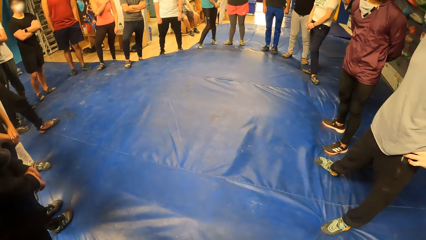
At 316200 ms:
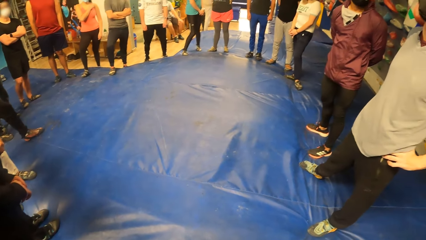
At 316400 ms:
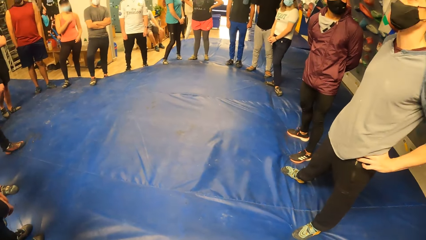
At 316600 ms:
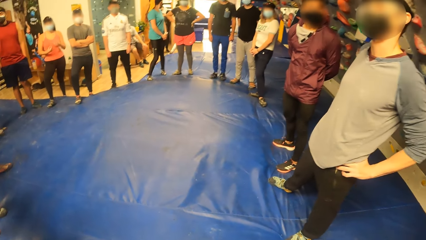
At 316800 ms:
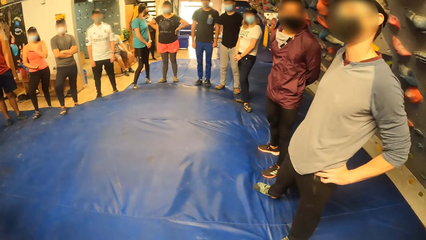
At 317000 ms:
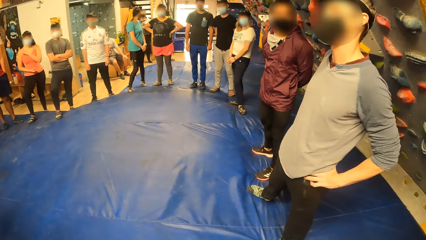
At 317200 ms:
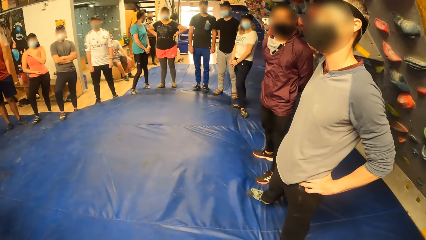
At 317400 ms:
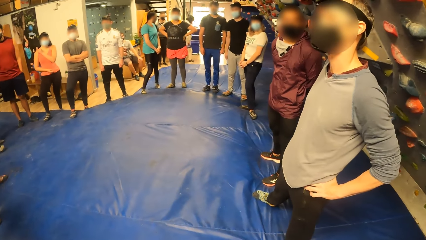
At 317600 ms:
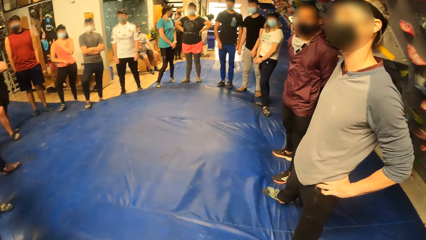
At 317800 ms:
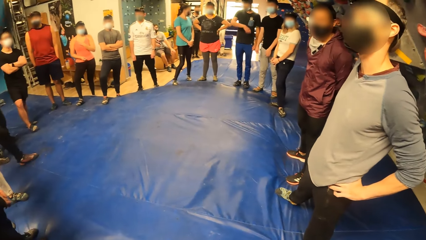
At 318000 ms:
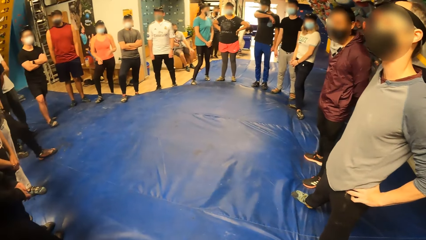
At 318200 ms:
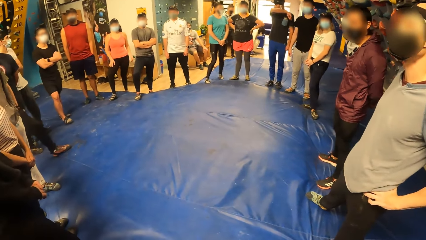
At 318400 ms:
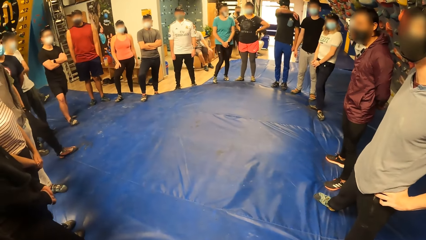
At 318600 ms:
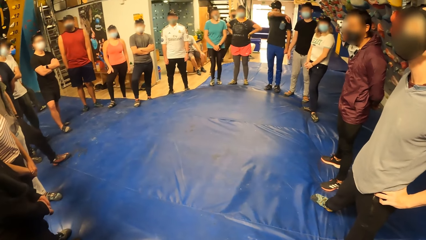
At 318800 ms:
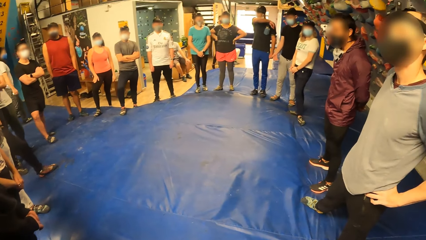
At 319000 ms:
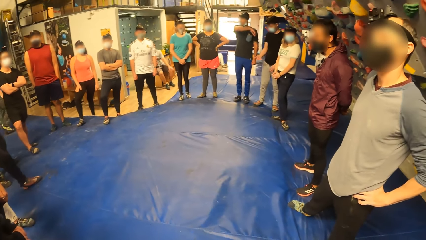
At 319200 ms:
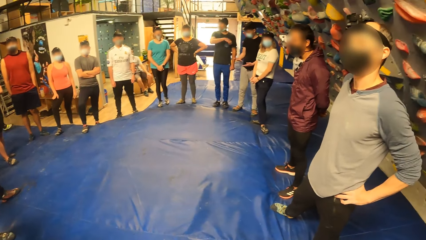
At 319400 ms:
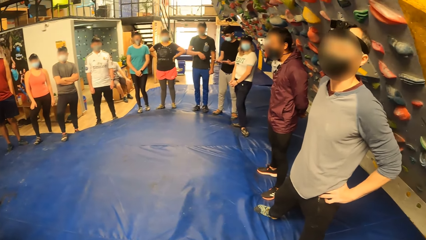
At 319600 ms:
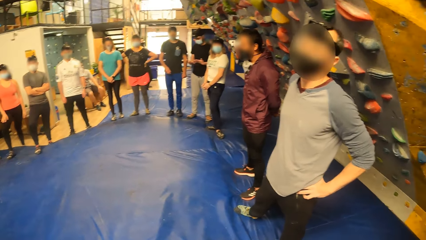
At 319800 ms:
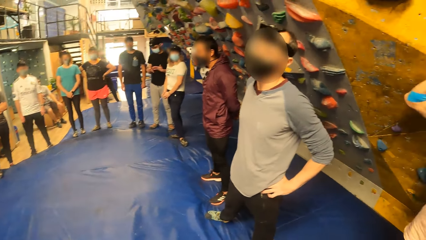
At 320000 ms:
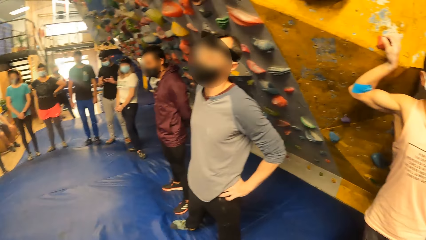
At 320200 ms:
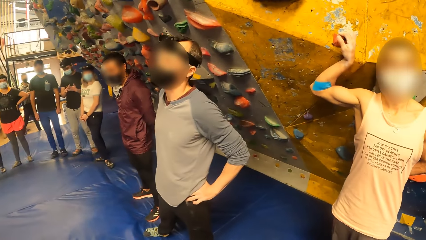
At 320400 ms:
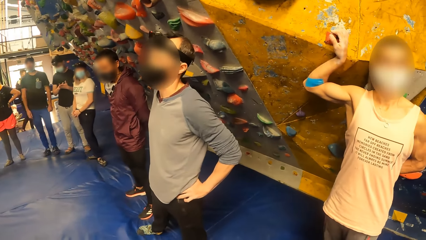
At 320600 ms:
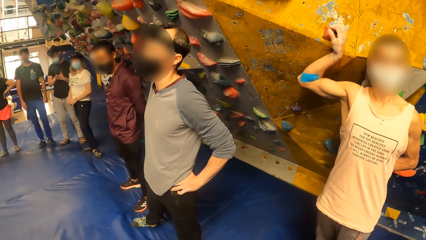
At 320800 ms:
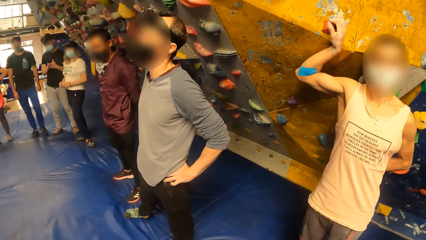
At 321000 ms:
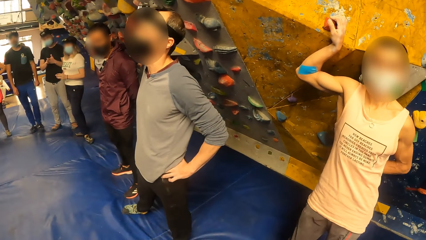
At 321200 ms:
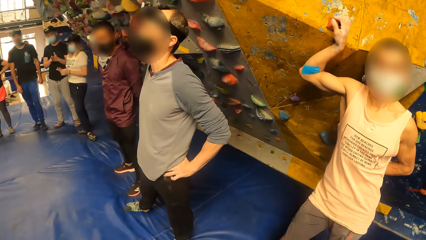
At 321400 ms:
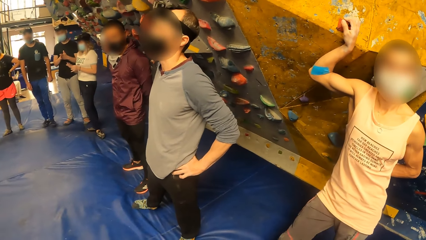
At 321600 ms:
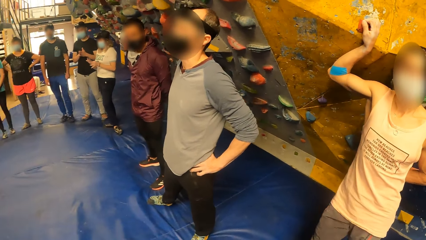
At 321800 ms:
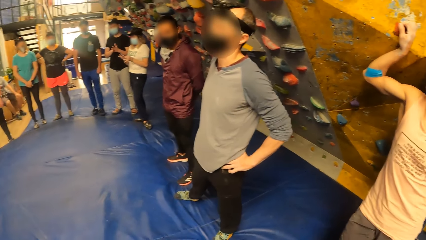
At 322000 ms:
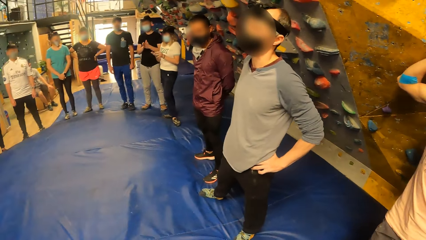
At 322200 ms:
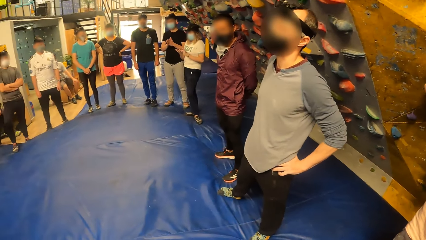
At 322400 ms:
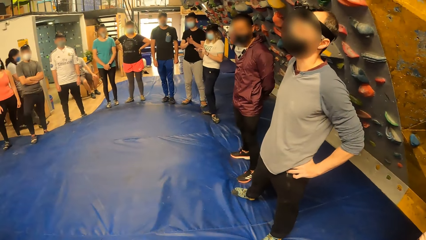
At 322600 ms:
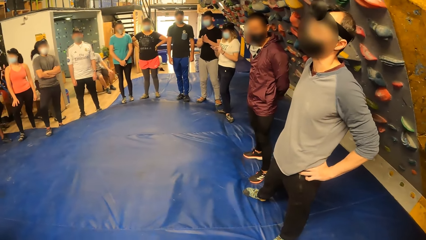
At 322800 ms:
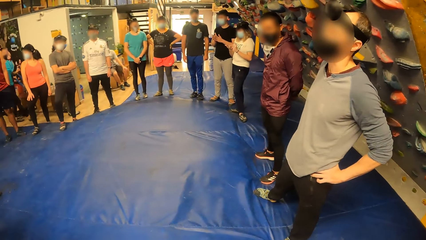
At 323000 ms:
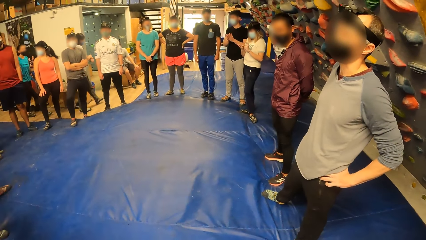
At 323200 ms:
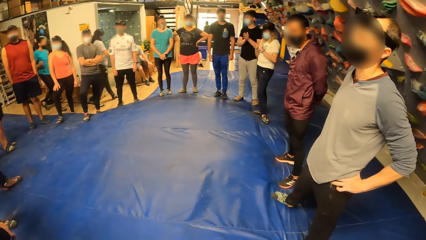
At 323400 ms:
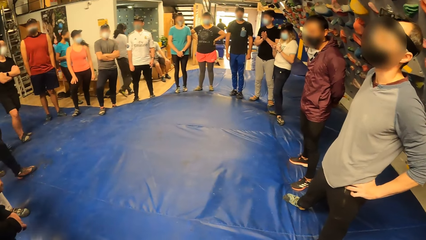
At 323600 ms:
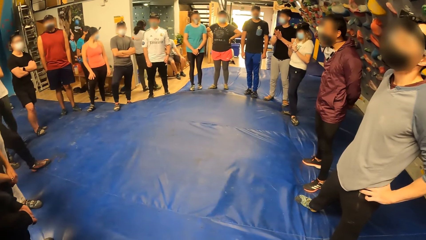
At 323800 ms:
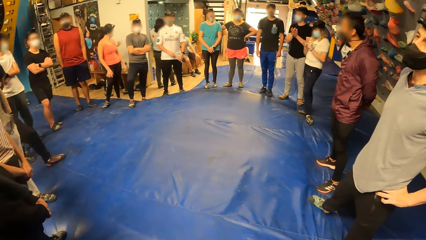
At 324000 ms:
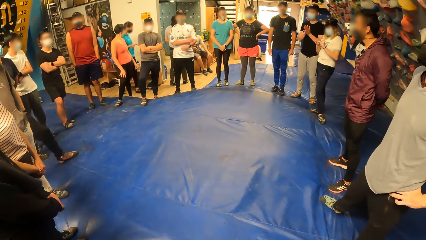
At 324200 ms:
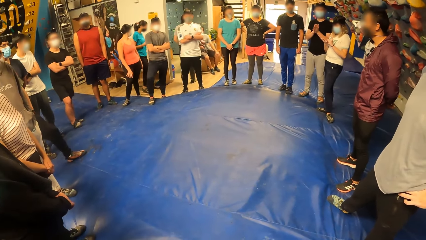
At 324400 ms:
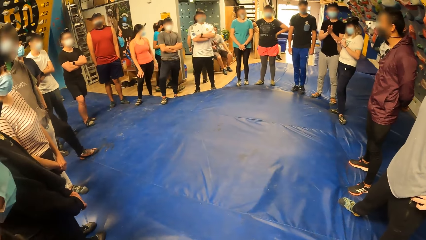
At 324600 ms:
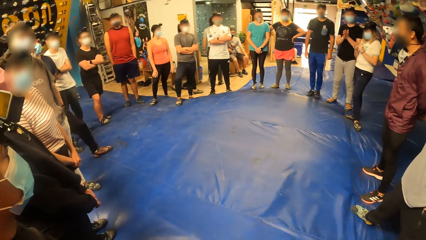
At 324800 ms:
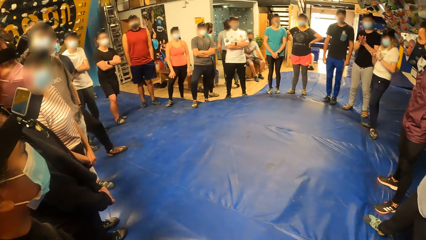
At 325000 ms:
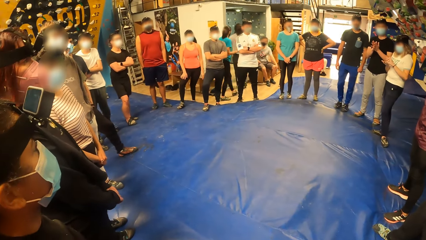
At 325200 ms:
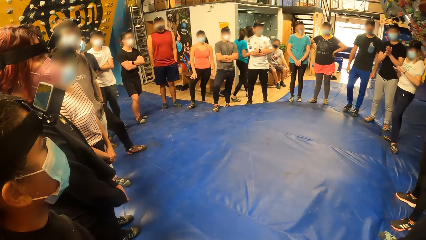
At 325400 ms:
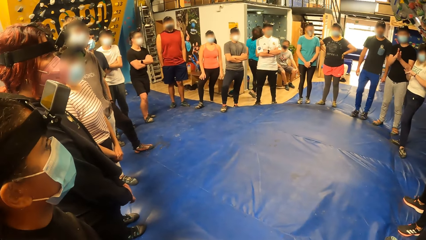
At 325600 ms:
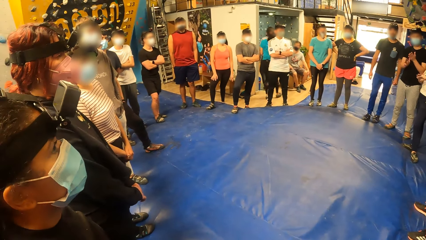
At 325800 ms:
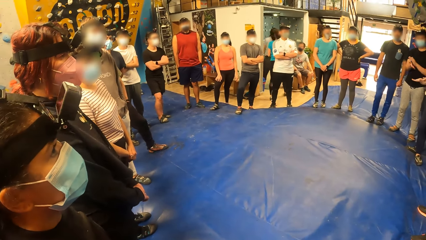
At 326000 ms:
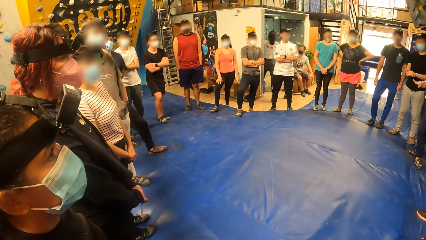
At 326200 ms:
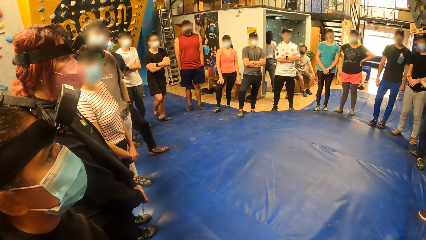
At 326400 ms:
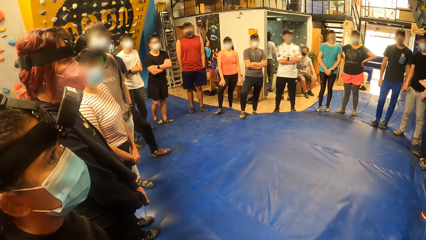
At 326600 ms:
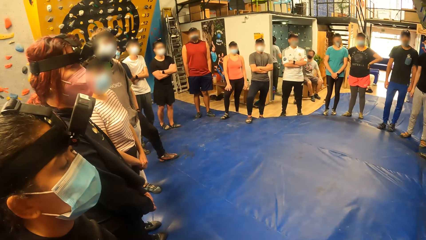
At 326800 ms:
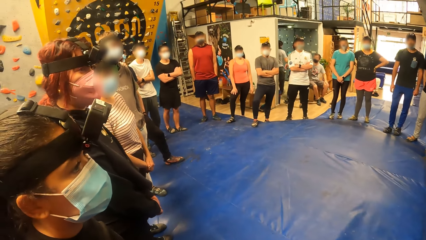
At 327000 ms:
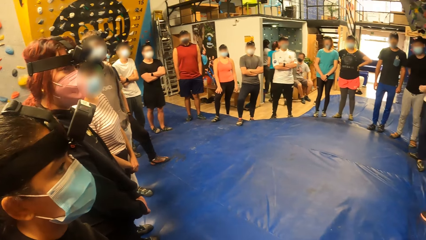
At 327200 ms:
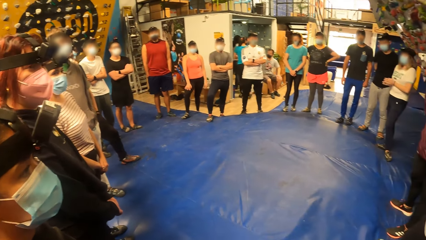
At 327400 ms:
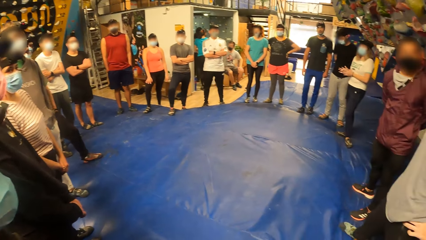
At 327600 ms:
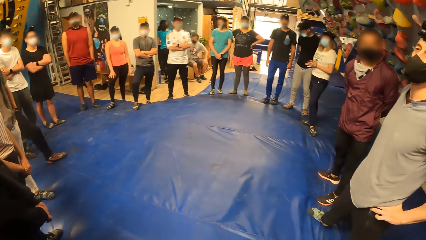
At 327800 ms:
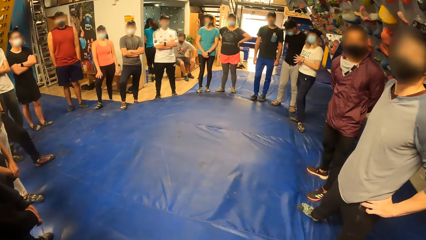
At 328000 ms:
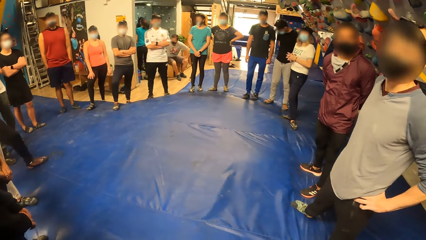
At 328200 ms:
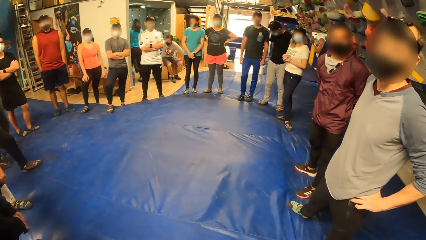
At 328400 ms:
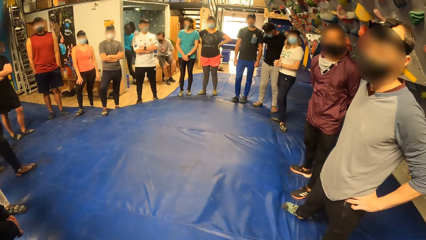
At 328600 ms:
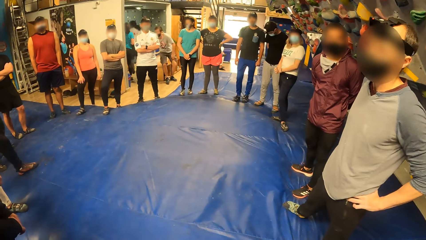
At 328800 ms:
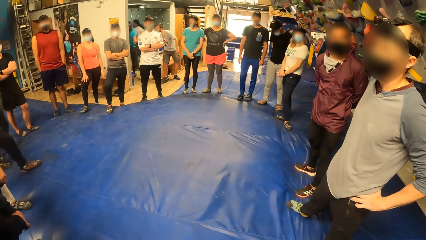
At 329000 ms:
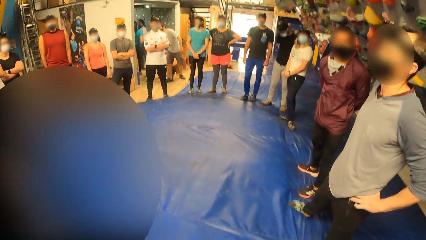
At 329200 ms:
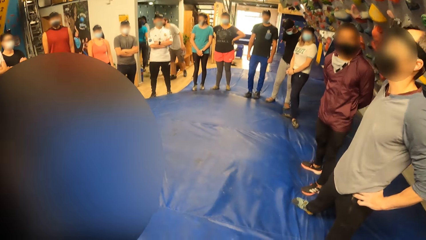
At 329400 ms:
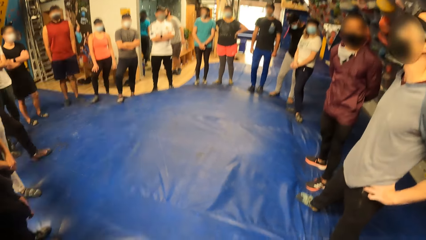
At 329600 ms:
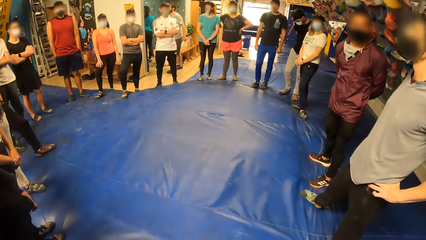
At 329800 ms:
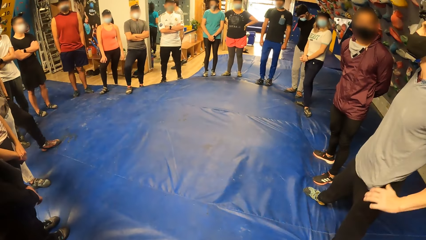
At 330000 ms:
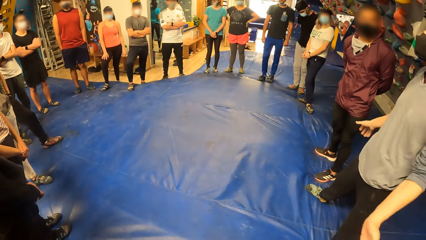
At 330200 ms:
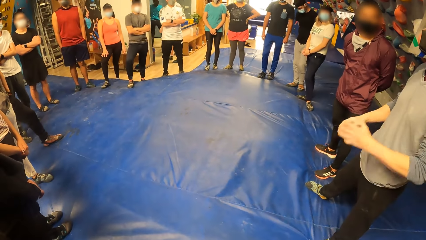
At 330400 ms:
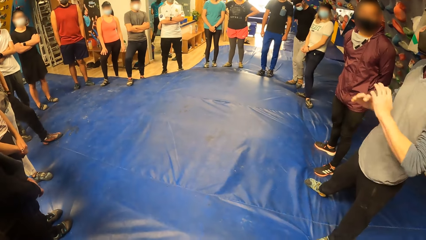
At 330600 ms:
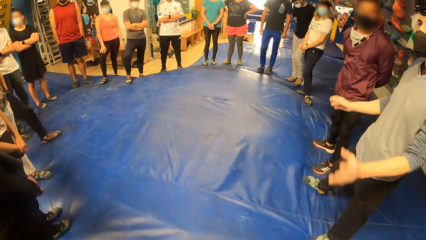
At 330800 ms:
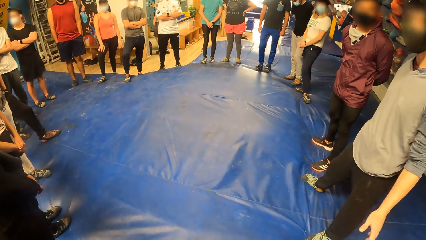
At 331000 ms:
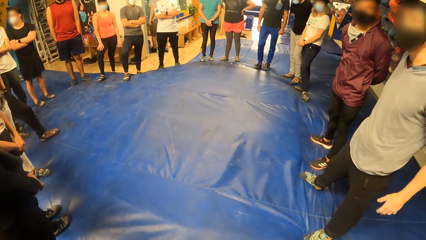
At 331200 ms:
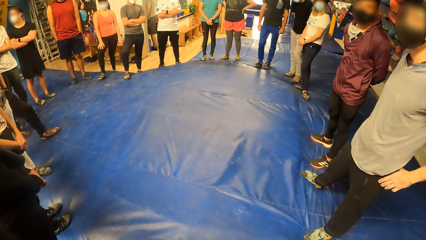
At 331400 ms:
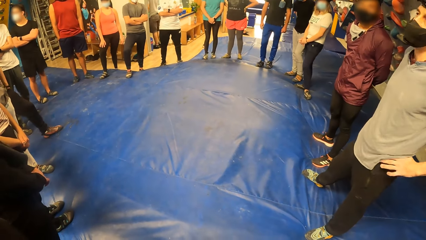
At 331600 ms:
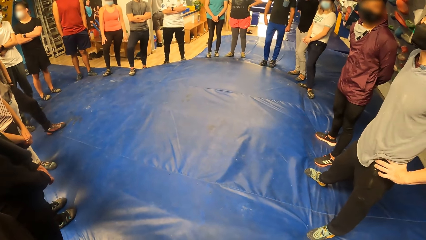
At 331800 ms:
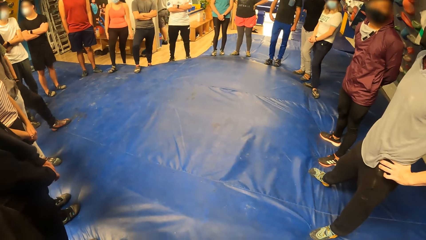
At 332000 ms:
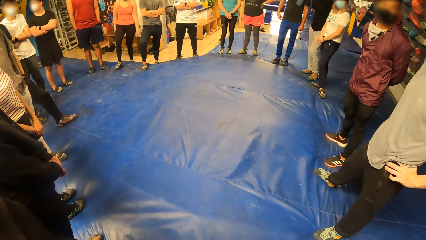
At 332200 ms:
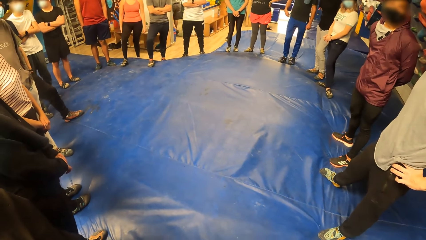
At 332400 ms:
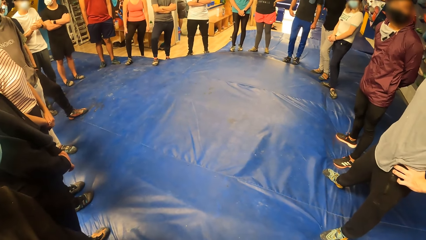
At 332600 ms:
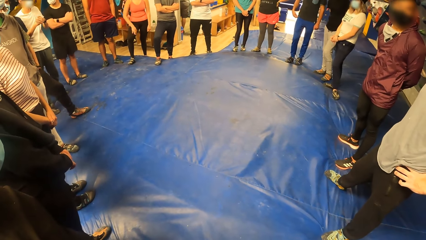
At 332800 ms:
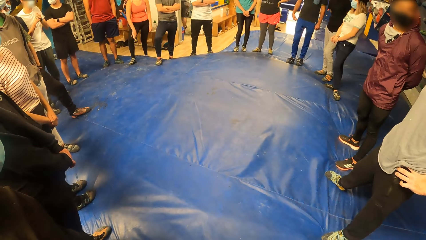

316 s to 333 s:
The camera wearer looks around. They stand on the floor. They look around. They stand on the floor.
